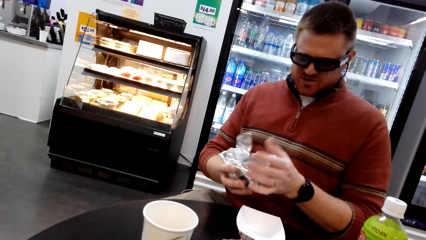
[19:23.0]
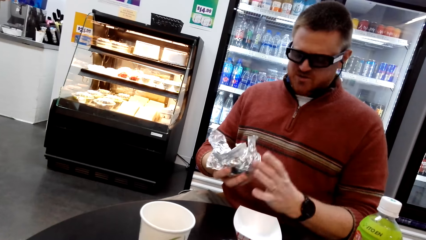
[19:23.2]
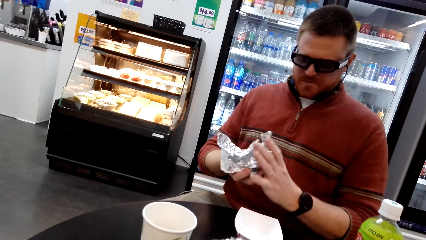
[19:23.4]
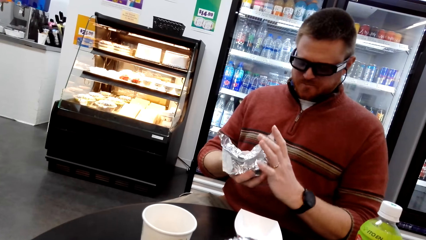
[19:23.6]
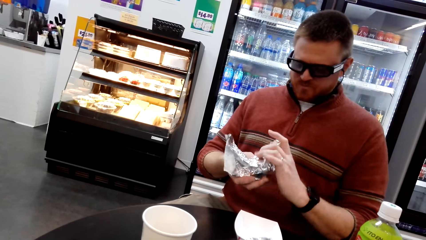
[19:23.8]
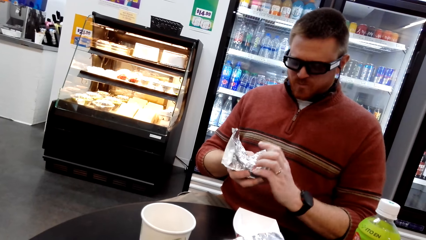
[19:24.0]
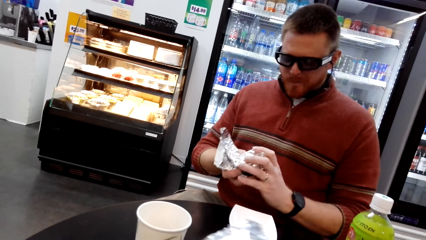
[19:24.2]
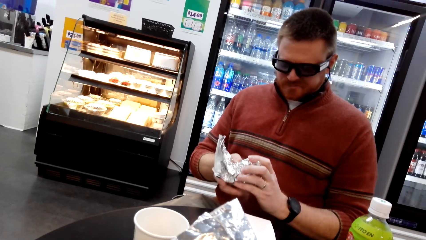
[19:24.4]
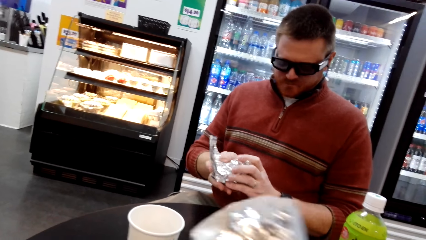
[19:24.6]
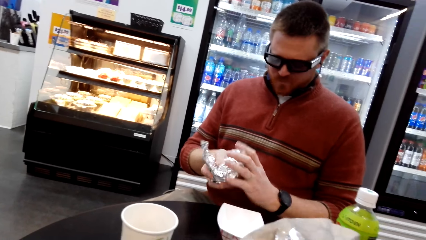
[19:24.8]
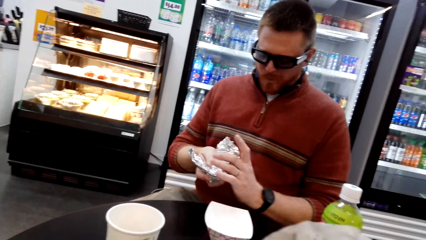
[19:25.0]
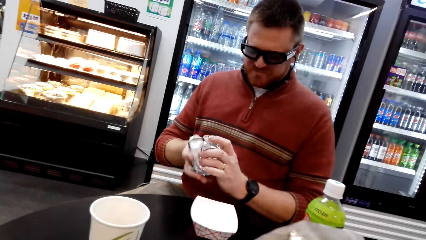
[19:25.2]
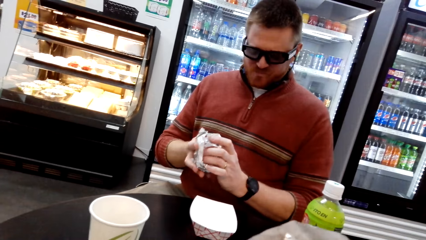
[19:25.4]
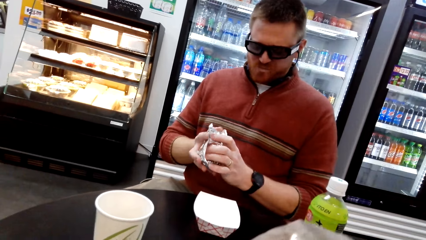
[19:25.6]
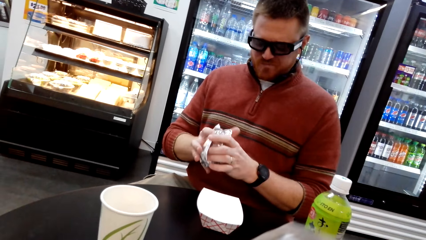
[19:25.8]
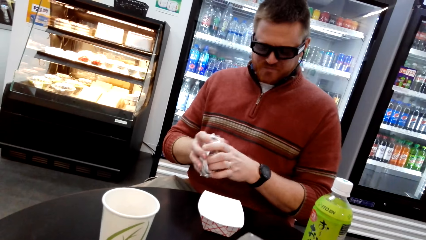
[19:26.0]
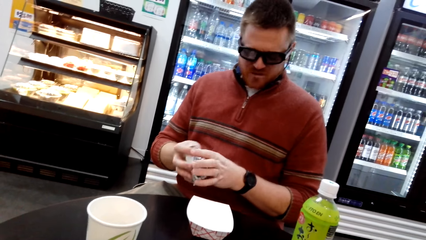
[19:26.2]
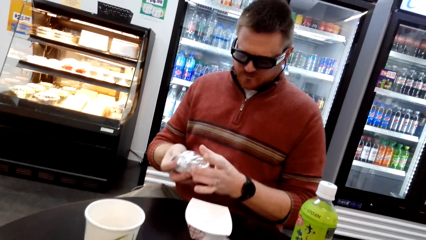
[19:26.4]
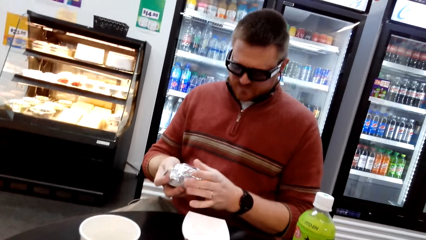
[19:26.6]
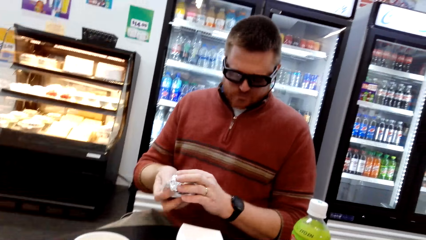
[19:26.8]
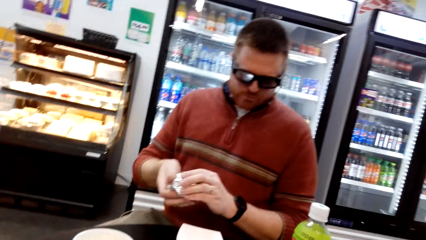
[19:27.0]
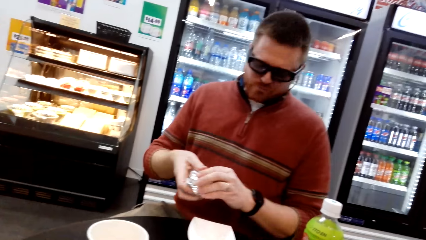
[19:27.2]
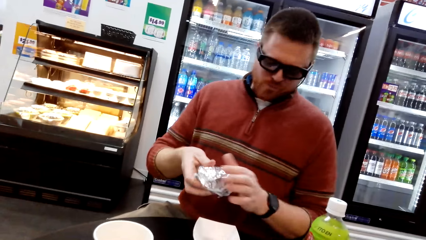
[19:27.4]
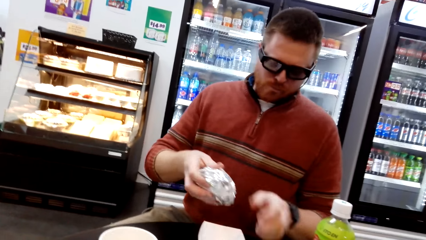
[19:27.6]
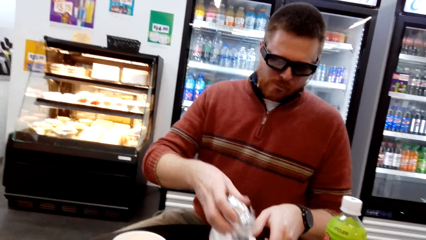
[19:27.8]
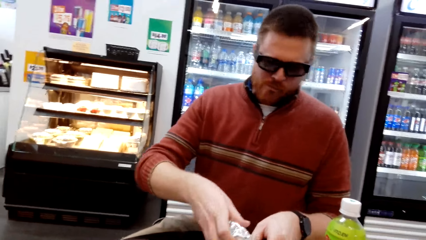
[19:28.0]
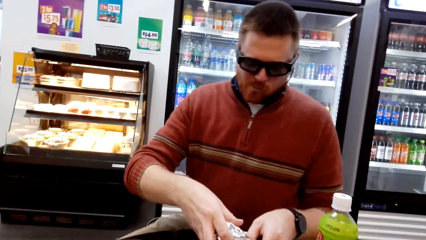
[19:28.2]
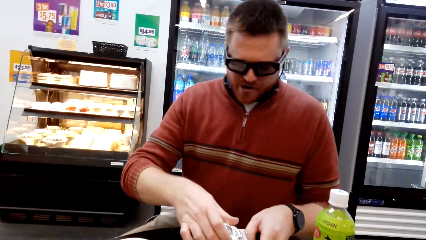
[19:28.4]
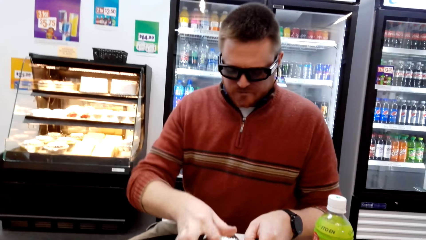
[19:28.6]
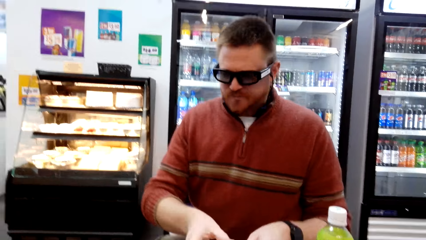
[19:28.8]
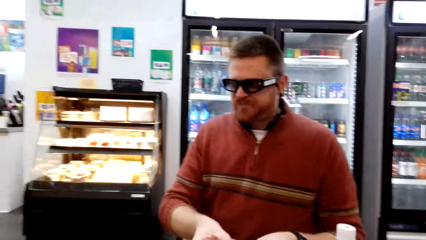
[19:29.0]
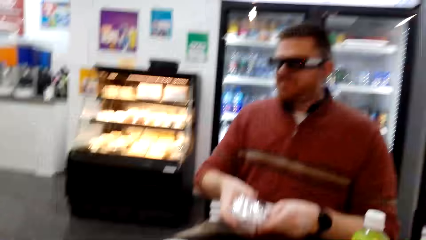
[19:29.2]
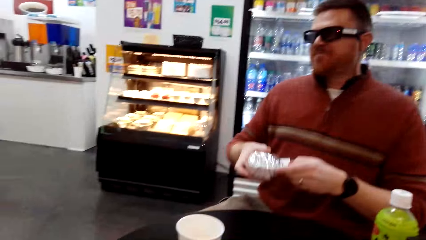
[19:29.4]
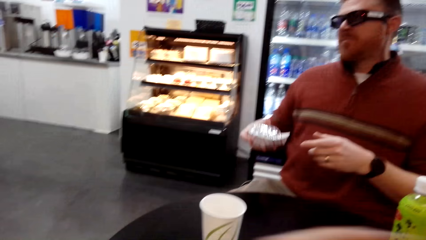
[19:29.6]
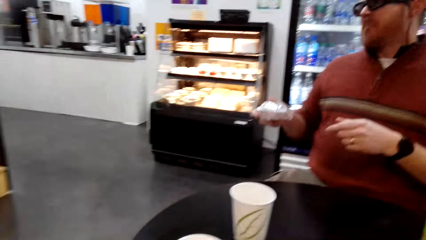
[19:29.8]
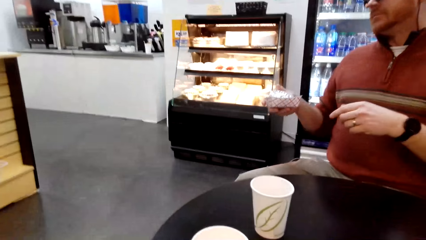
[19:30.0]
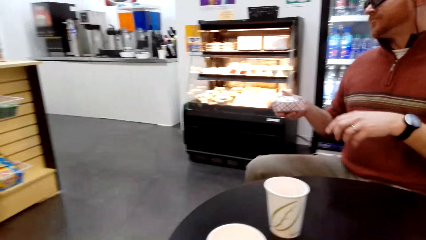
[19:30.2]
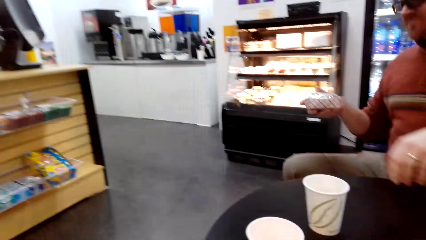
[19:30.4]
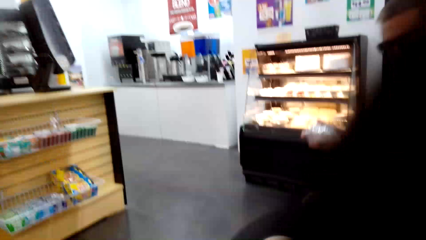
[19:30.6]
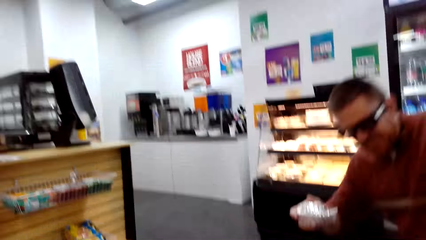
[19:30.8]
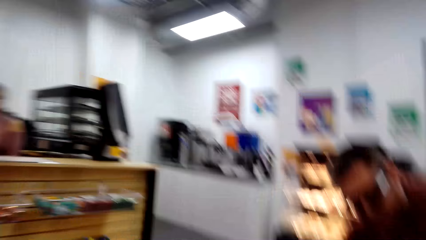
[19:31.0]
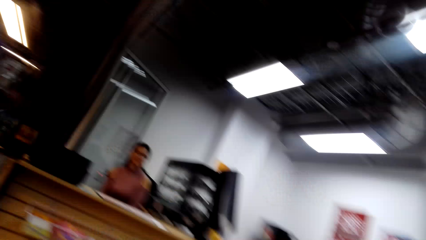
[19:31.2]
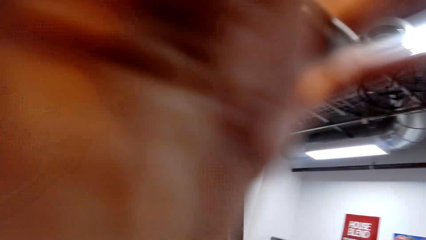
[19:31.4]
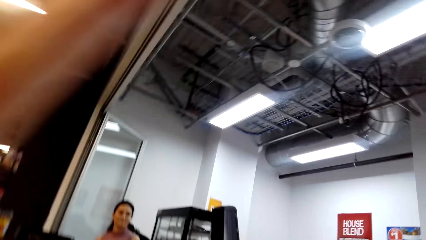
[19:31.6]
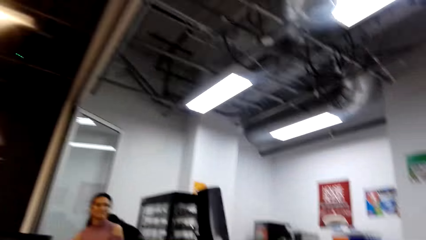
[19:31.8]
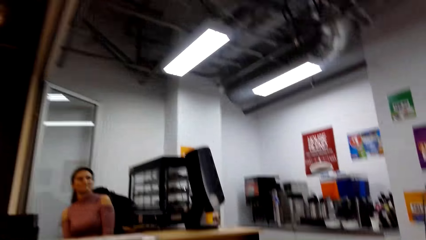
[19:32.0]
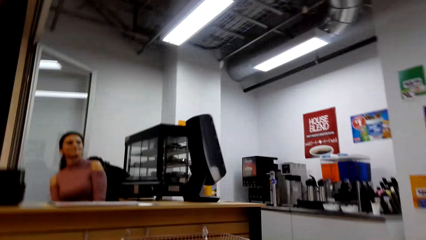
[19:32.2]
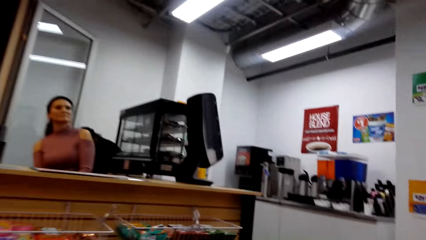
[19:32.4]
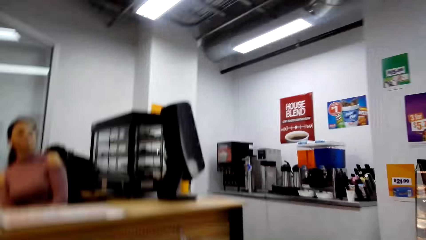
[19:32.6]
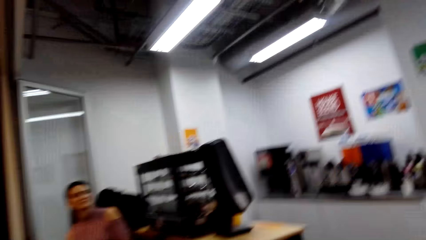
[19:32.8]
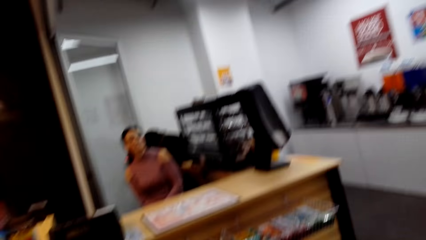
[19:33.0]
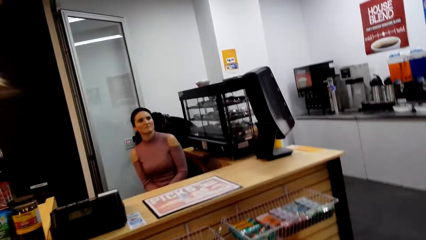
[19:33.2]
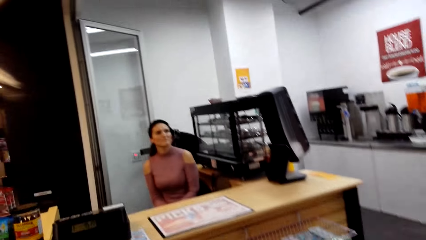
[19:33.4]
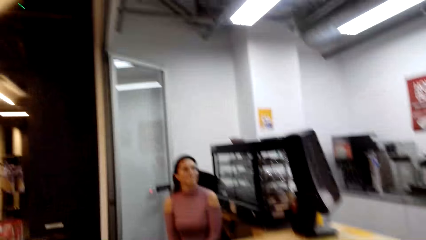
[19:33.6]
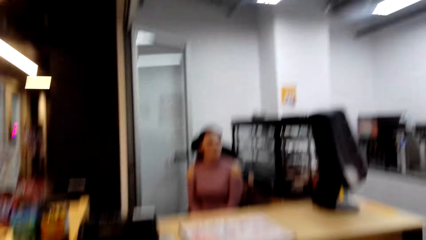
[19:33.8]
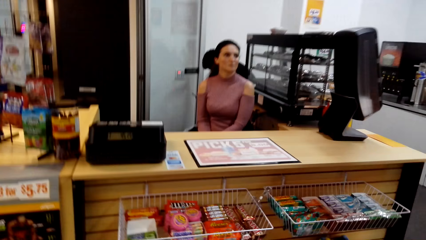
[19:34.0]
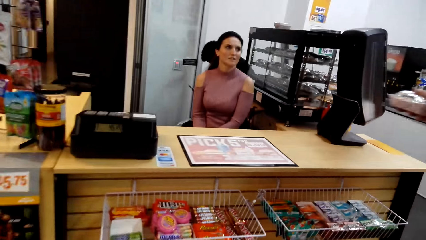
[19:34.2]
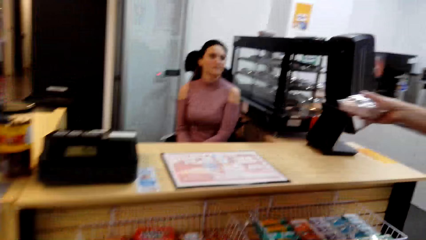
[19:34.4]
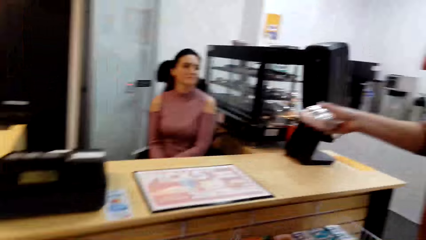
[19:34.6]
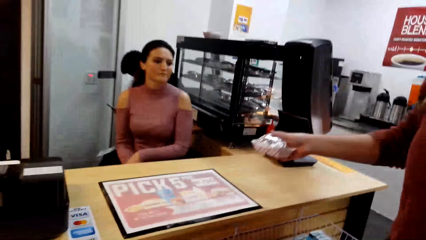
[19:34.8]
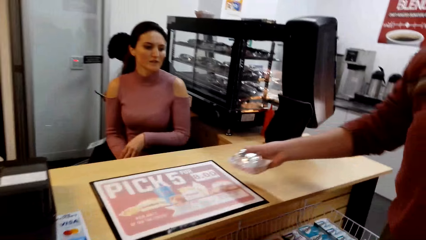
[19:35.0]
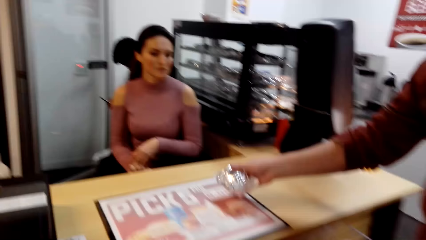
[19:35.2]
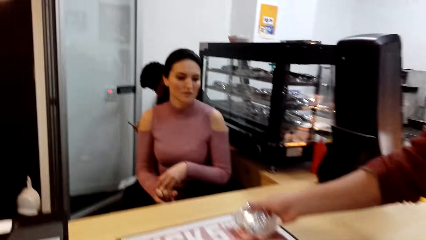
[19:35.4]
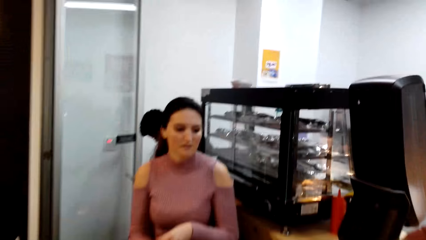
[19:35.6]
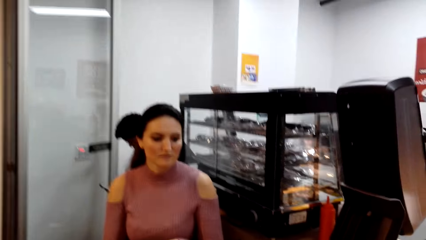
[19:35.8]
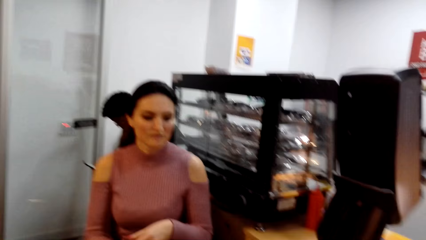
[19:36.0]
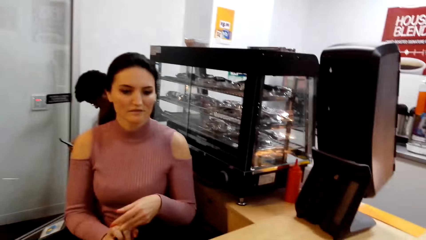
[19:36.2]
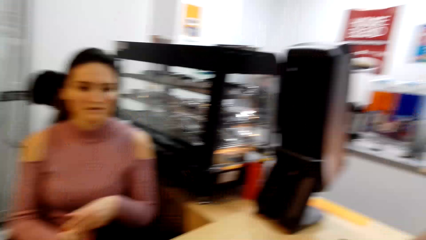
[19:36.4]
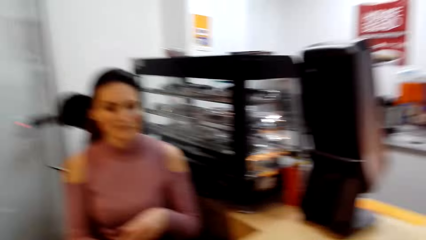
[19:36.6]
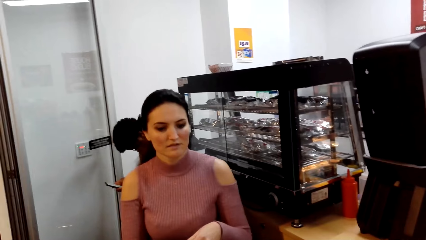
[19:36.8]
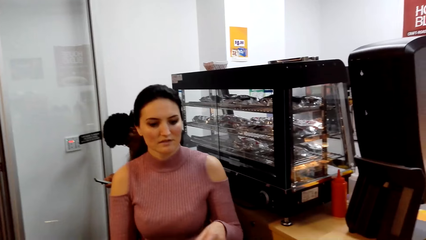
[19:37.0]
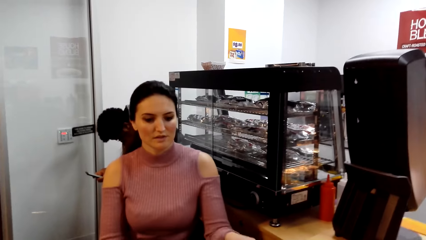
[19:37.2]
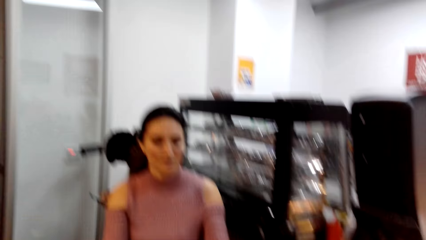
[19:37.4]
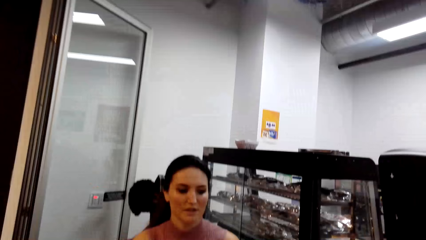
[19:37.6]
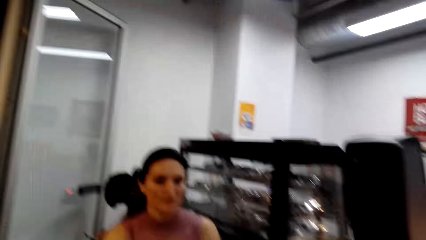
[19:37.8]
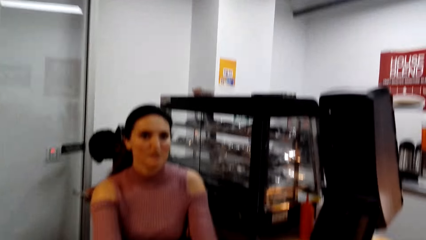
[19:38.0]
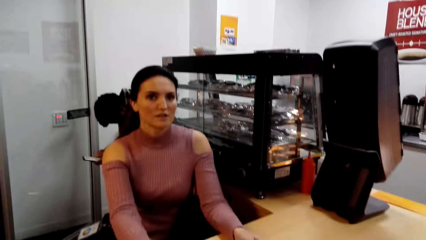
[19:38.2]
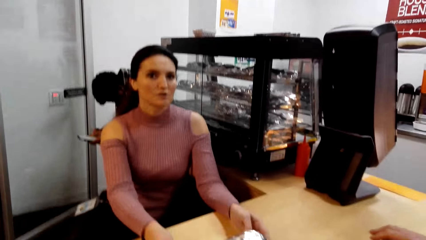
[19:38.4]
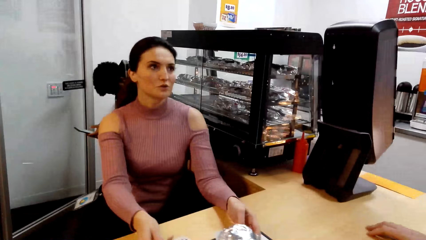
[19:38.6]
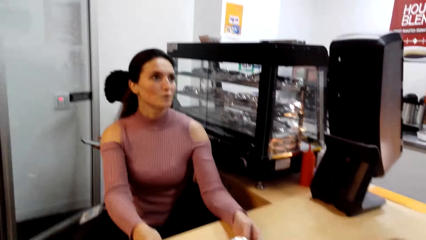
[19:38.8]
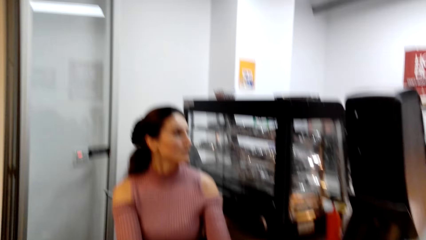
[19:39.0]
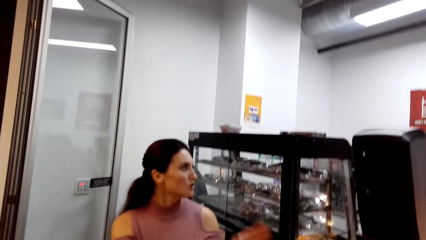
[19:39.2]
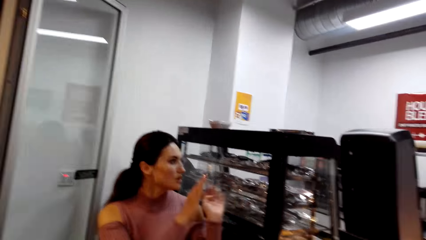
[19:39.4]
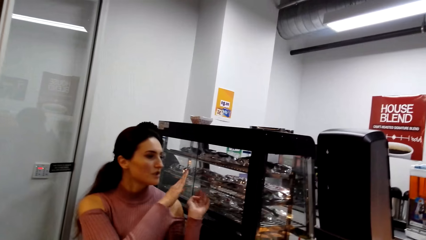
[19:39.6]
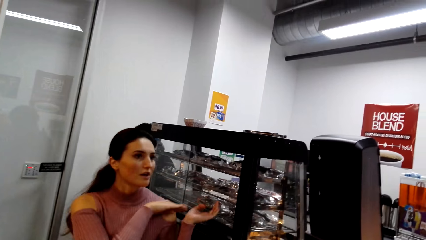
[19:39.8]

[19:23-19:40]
A person walks towards another person. The camera wearer puts a plastic dish on the cashier table. The first person gives something to the other person.
